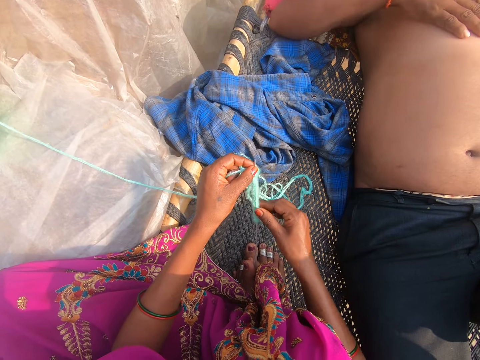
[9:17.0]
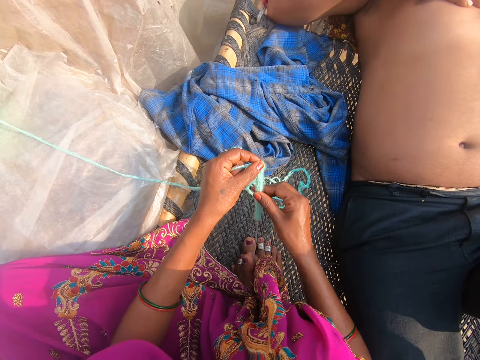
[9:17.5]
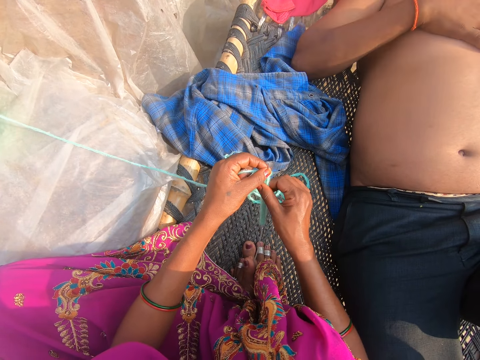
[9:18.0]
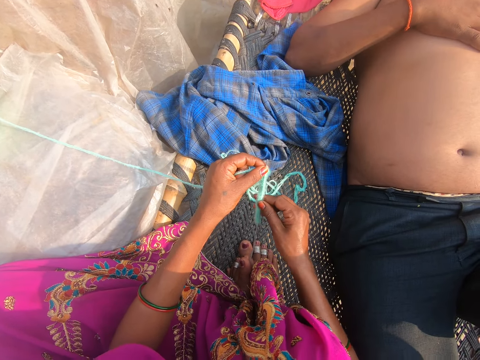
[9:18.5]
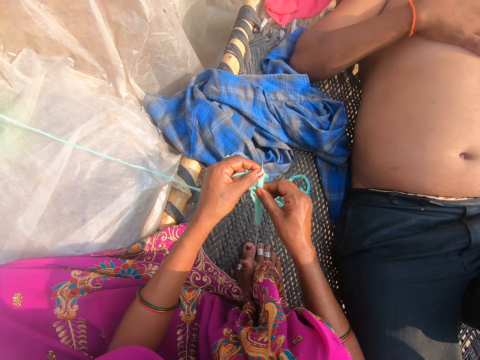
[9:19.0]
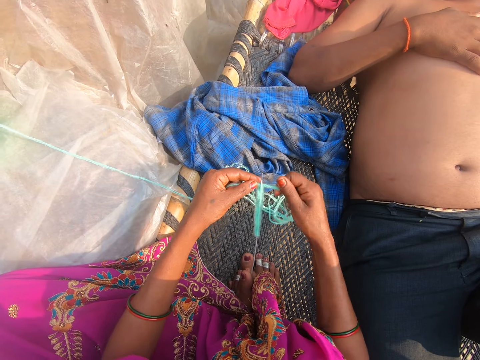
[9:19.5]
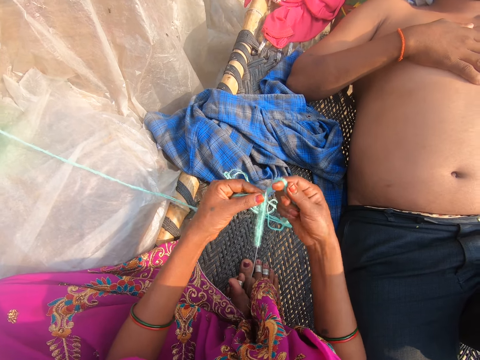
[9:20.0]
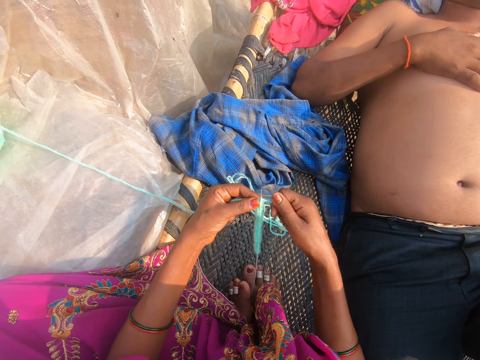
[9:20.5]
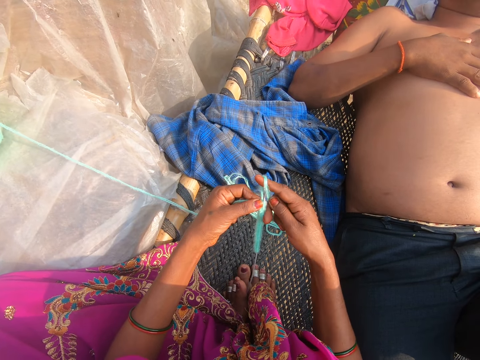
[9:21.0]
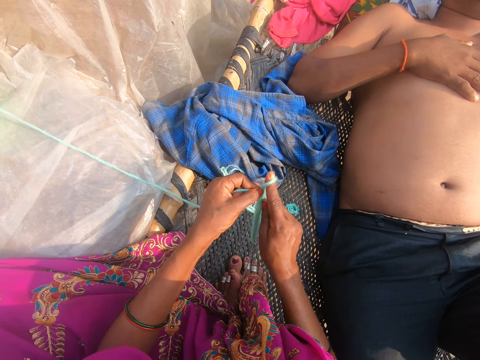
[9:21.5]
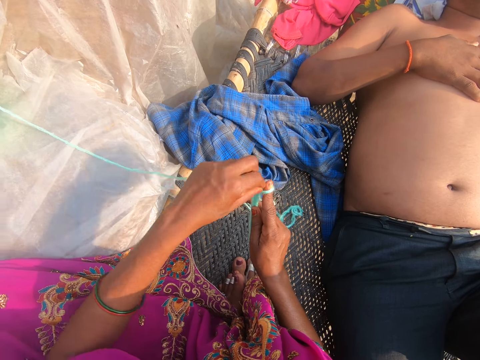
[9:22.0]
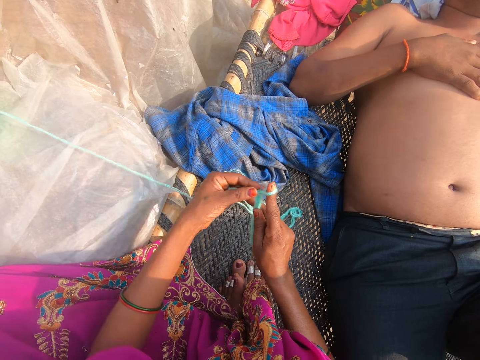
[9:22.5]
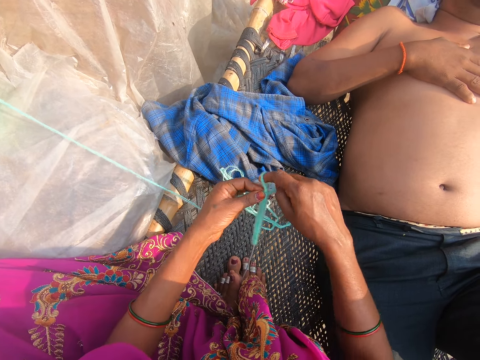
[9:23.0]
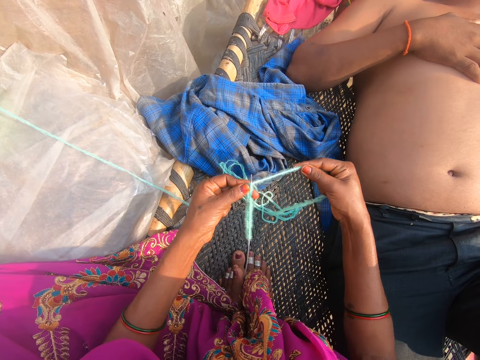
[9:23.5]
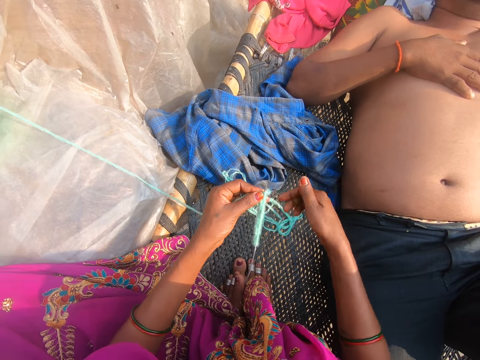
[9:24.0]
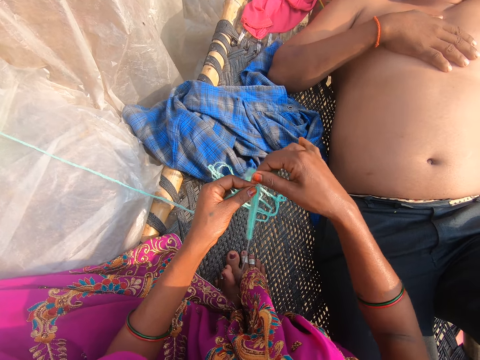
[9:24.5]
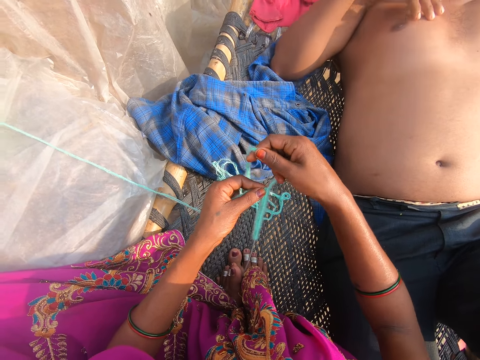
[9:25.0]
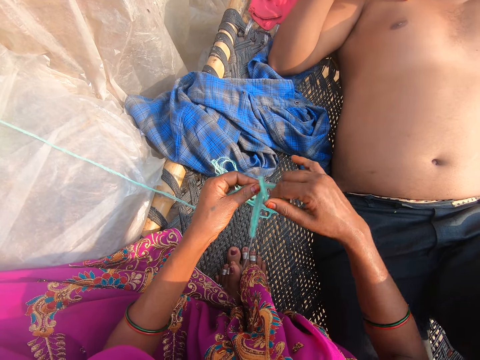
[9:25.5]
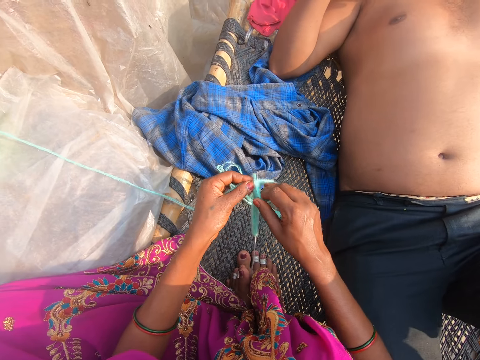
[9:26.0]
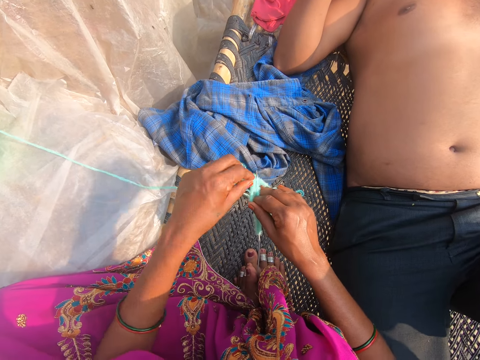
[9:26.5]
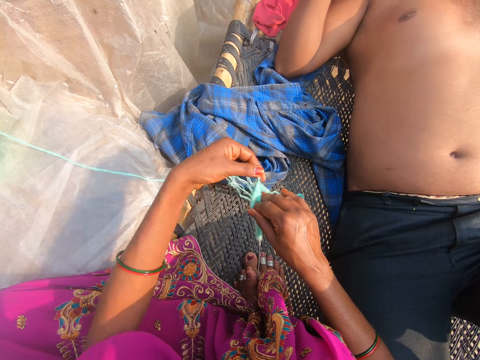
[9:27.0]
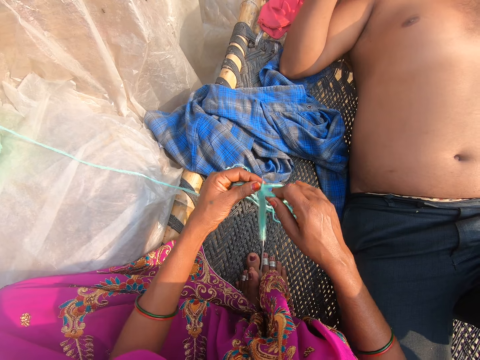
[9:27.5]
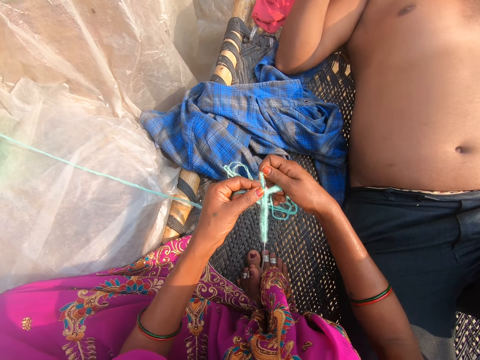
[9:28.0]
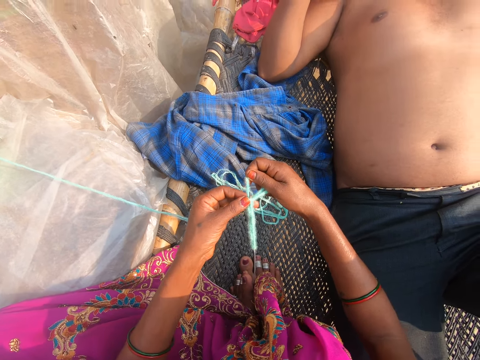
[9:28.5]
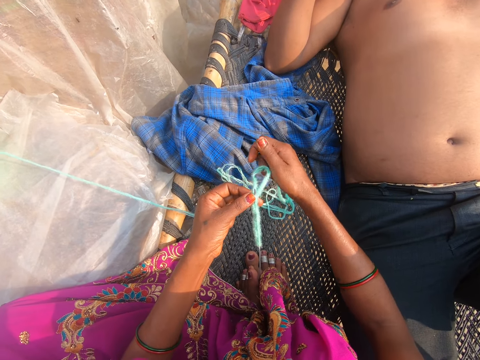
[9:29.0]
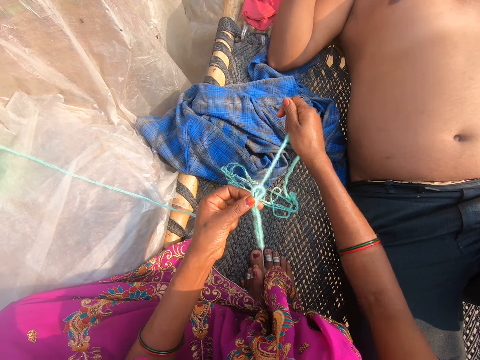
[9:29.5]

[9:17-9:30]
A man places his hand on his stomach. The camera wearer puts the thread around the crochet. They pull the thread. They put the thread around the crochet. They converse with the man. They pull the thread. The man converses with the camera wearer.

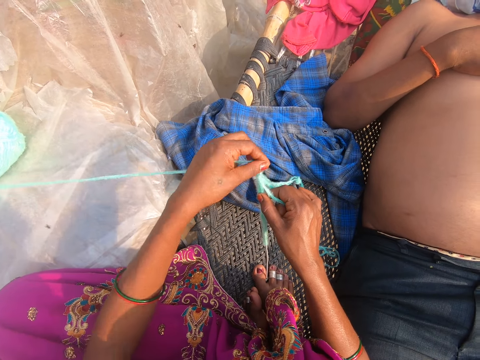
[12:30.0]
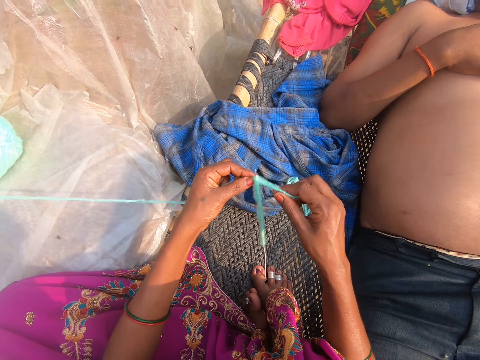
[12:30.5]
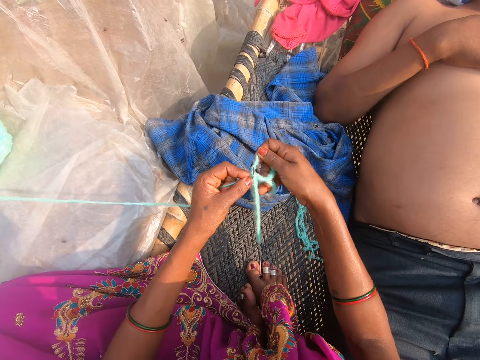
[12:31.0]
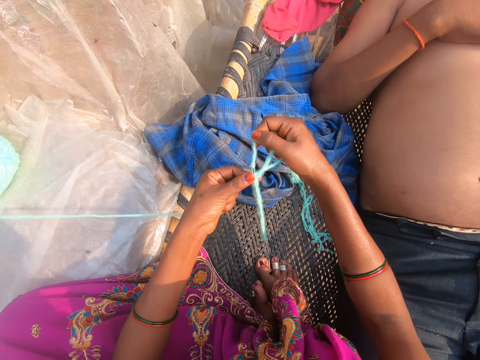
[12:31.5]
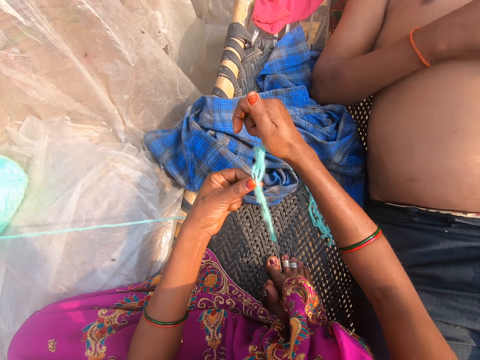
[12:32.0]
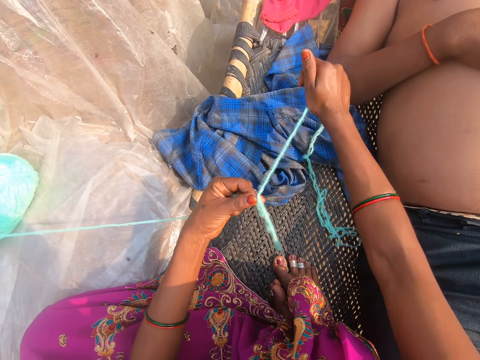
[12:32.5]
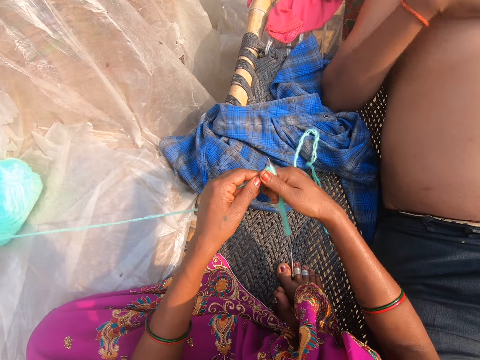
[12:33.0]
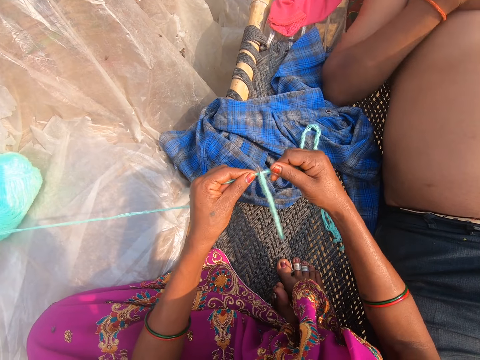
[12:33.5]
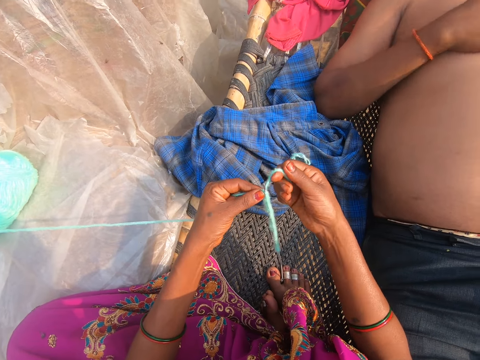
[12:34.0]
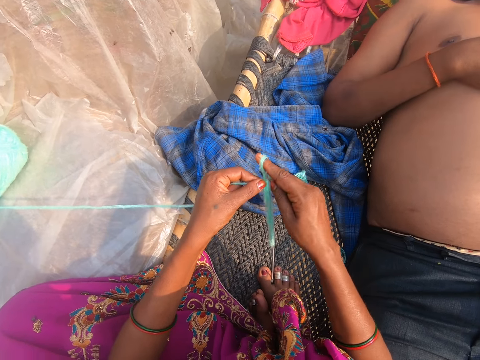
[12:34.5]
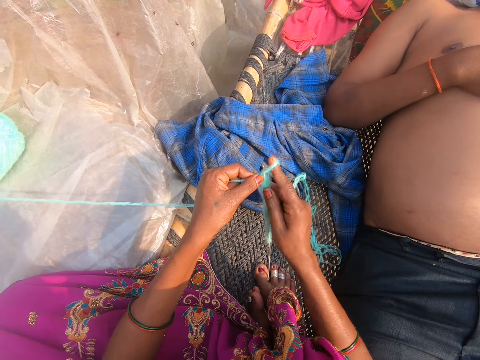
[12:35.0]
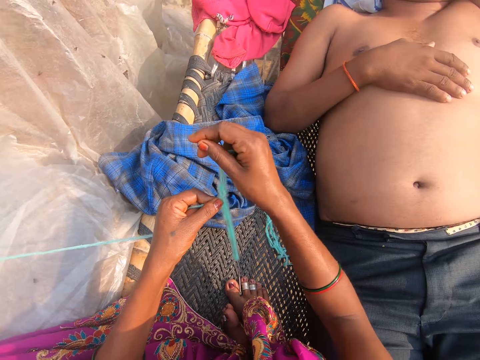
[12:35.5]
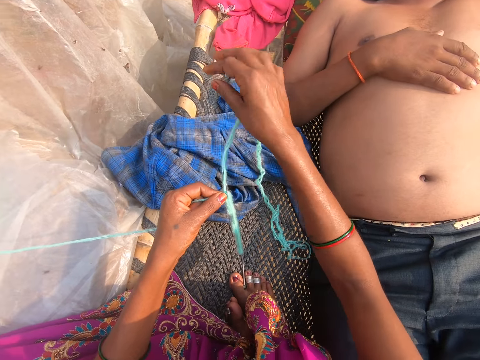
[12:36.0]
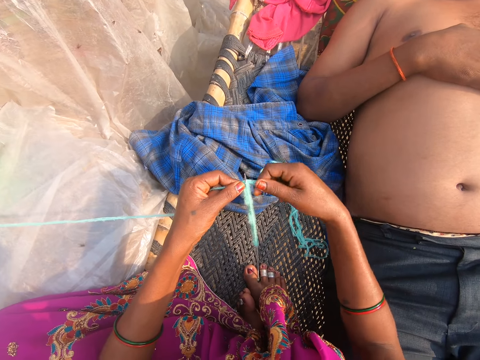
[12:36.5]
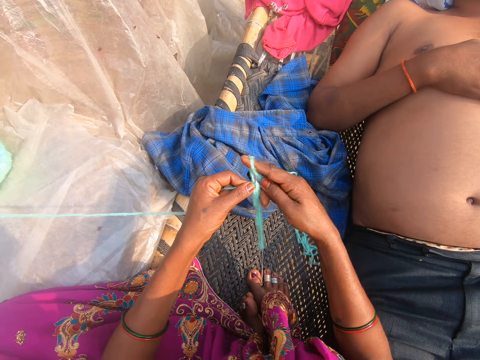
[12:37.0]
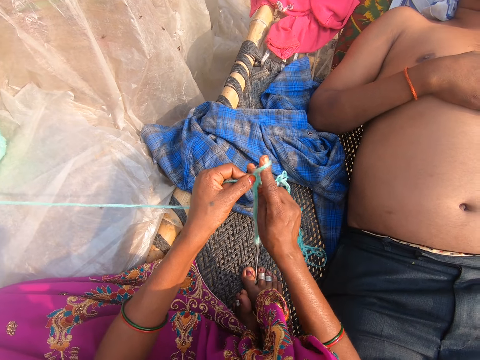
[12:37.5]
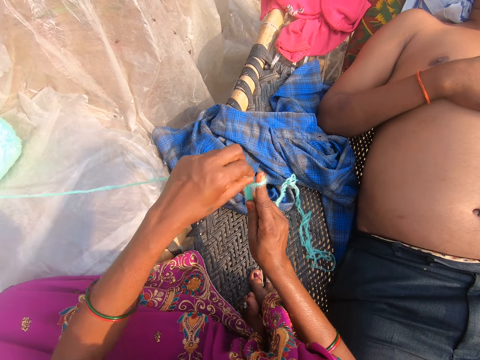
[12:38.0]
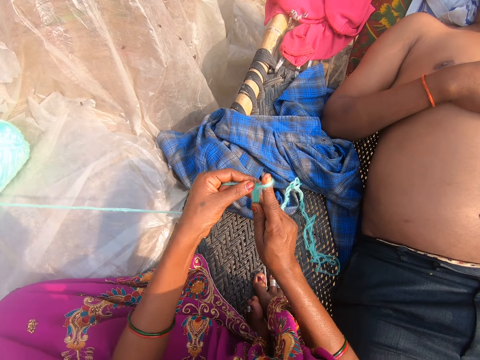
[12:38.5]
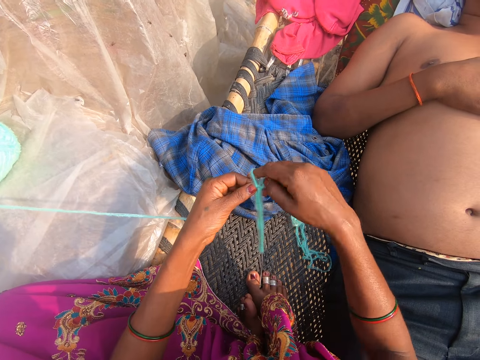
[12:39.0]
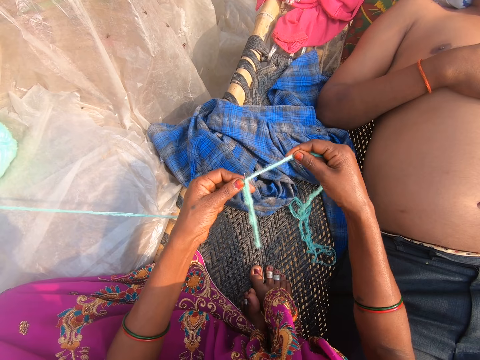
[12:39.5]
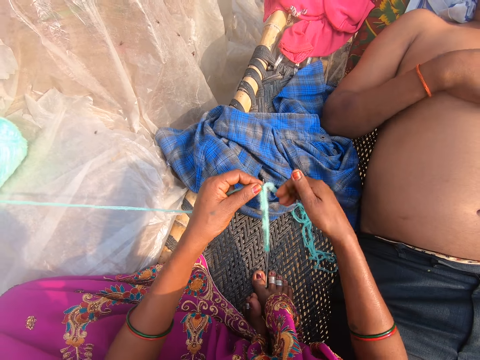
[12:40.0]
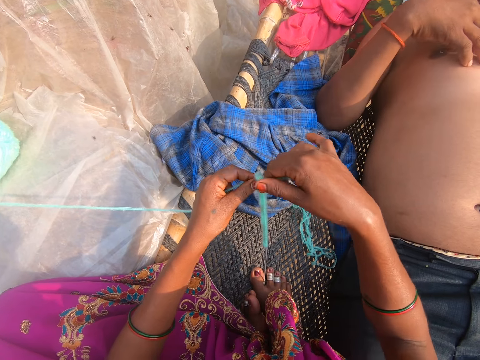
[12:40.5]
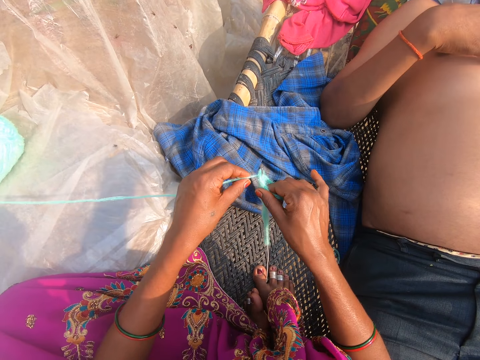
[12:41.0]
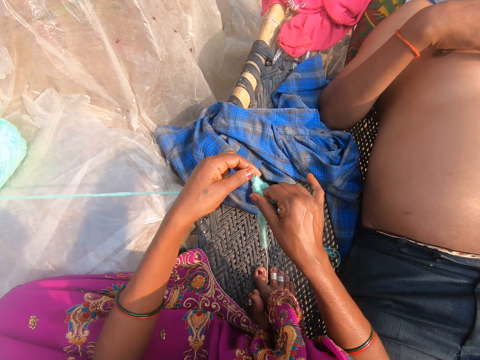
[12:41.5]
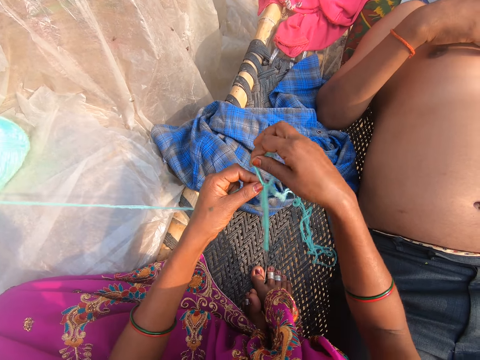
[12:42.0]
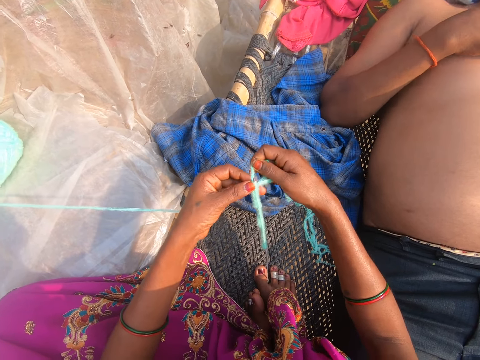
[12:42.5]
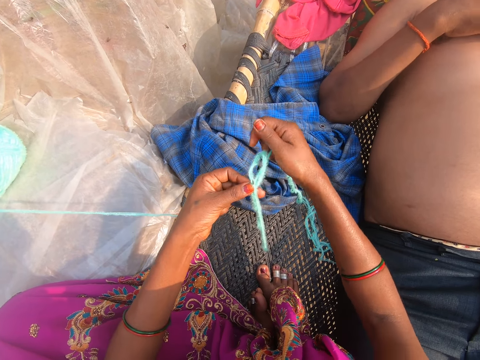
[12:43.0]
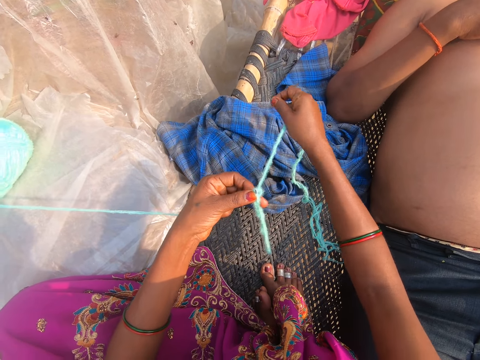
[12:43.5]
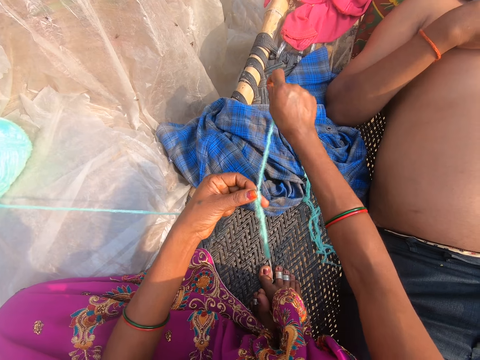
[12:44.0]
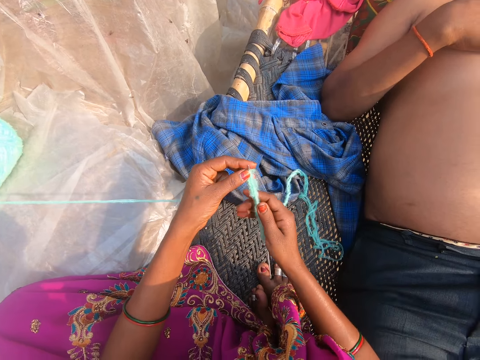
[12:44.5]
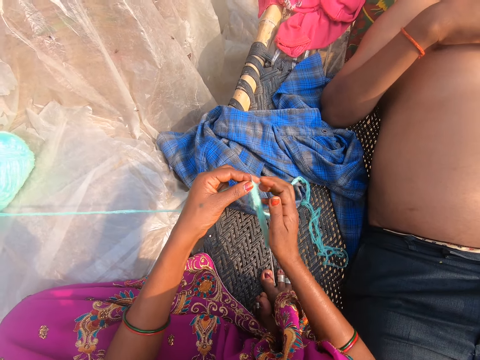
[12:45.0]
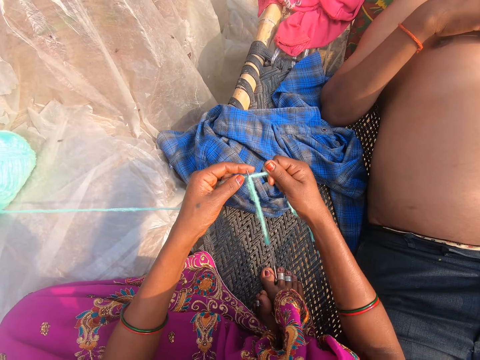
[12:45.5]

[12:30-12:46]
The camera wearer pulls the thread. They converse with a man. They put the thread around the crochet. They pull the thread. They put the thread around the crochet. They pull the thread.
